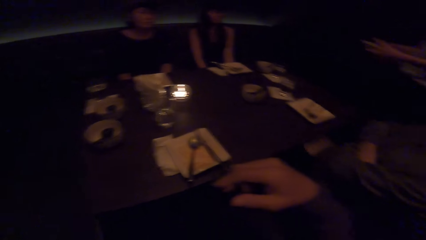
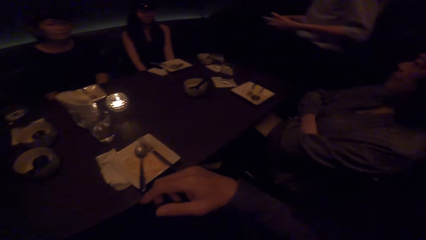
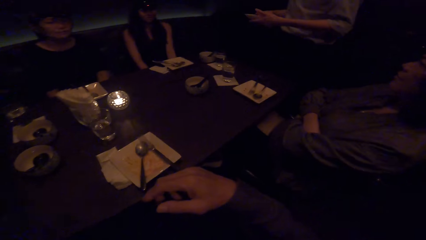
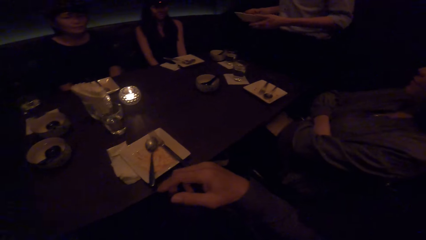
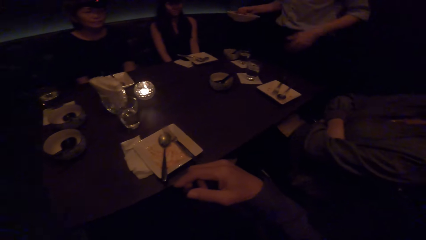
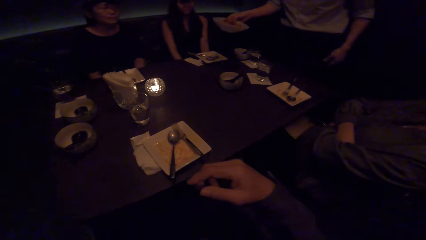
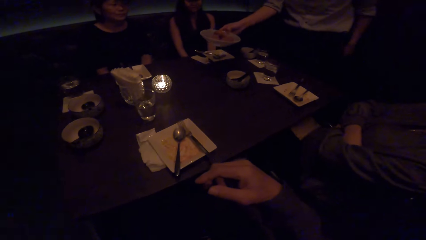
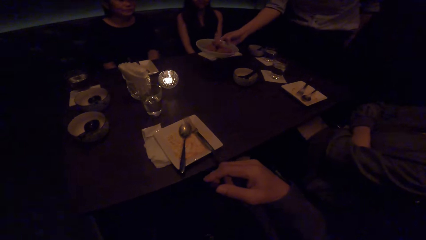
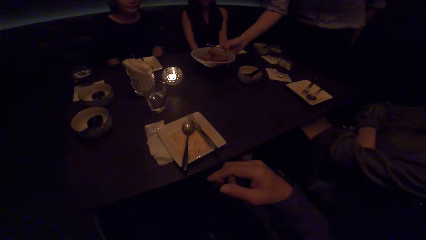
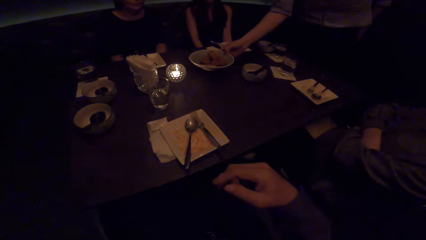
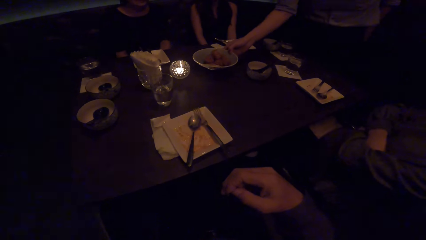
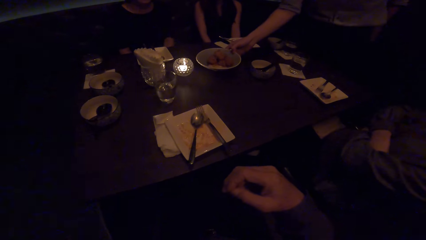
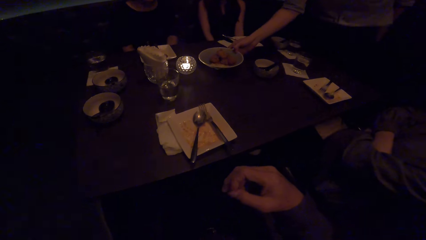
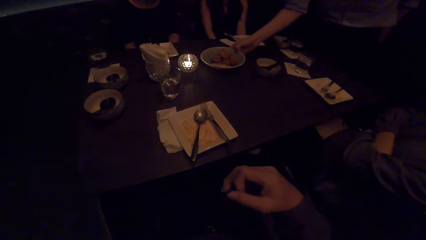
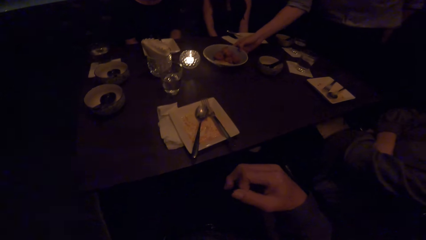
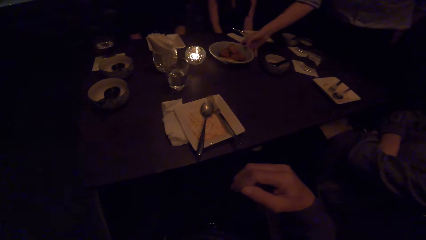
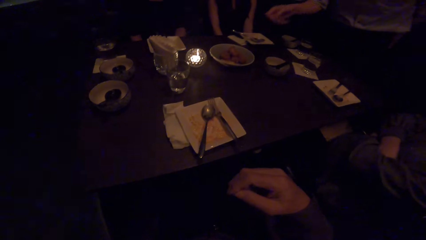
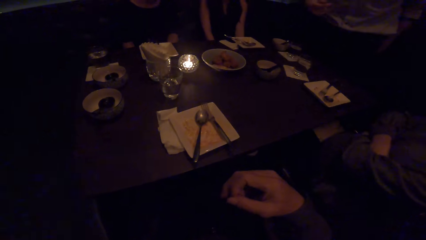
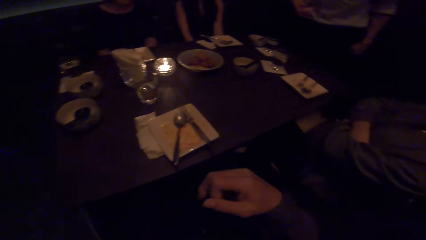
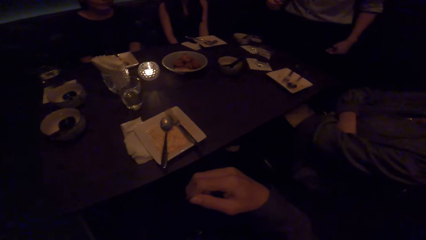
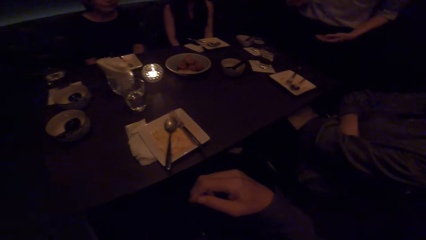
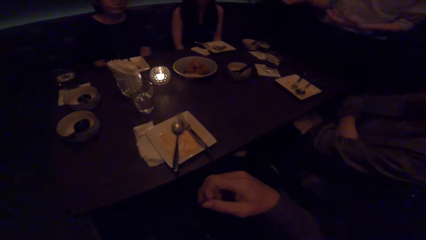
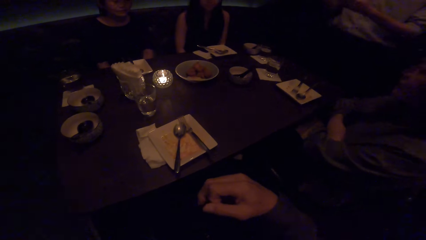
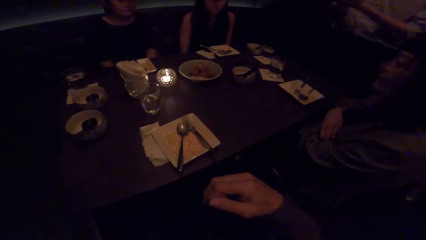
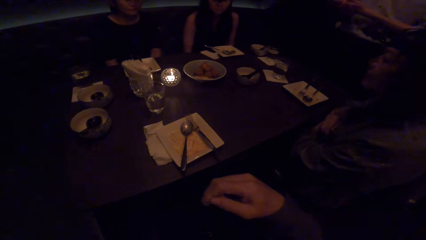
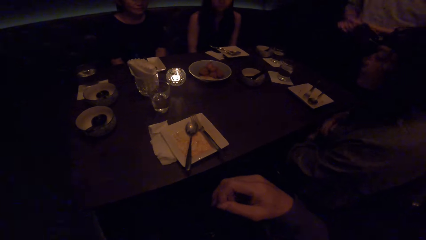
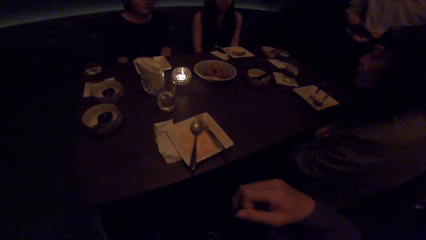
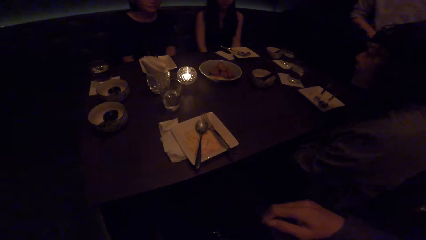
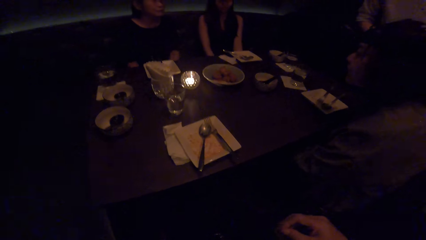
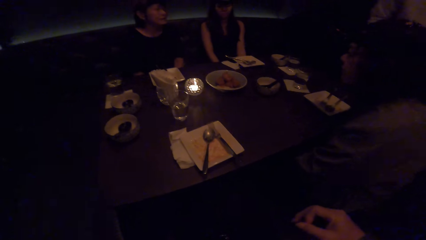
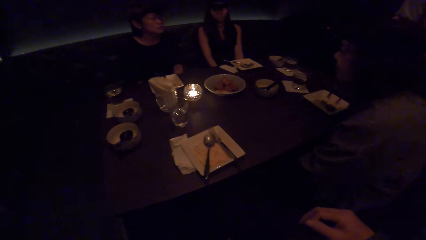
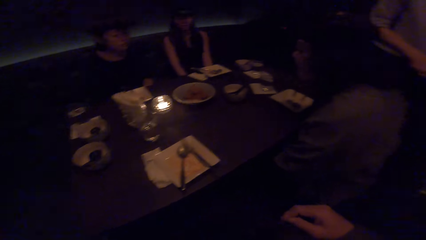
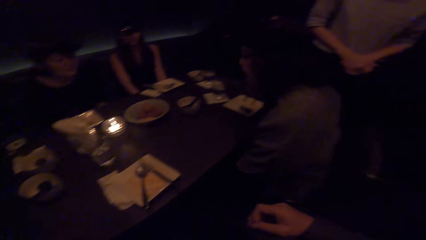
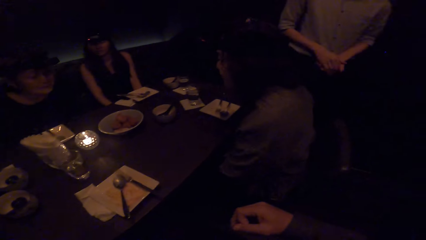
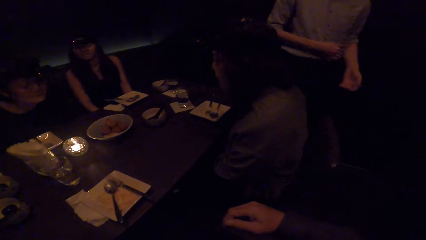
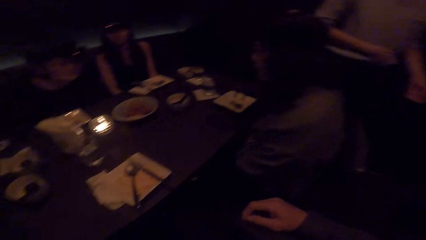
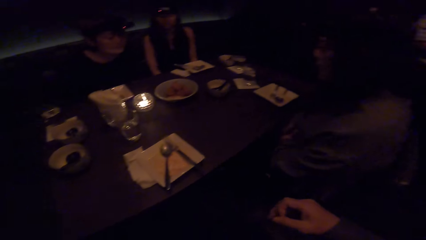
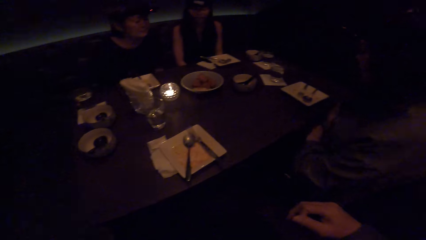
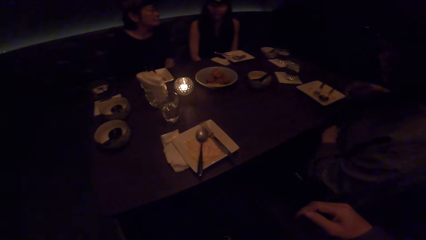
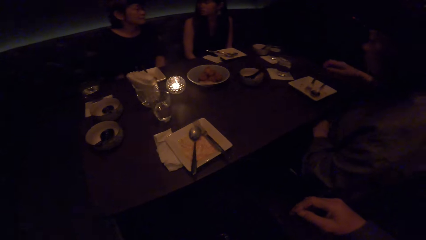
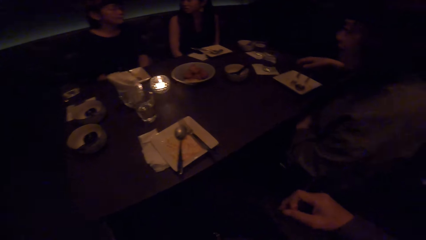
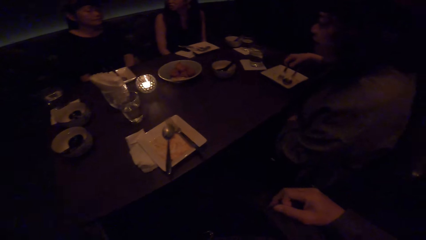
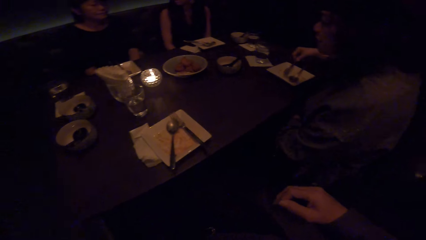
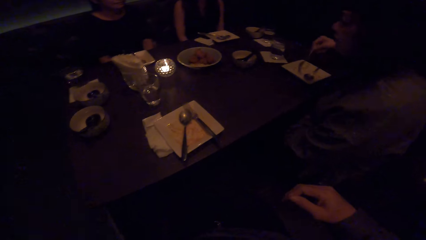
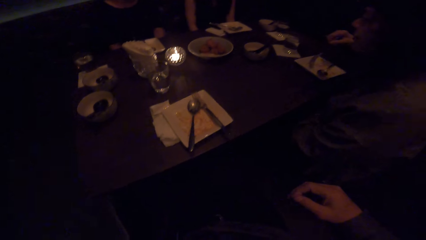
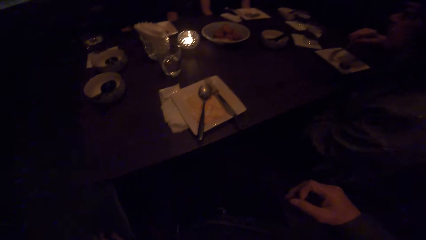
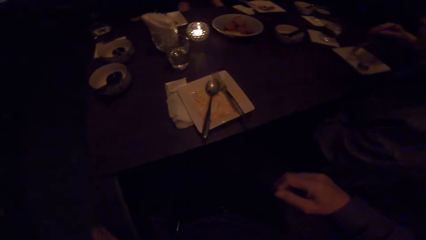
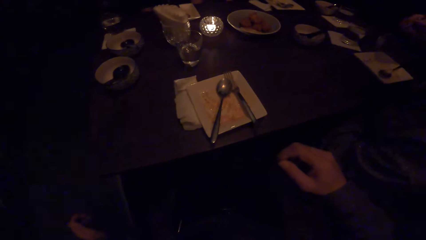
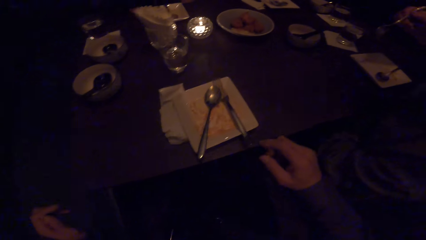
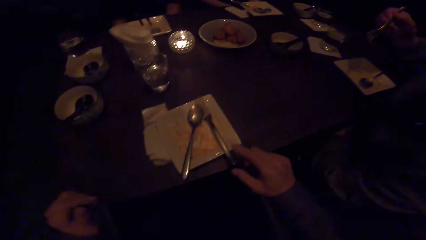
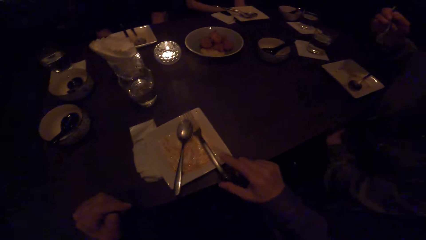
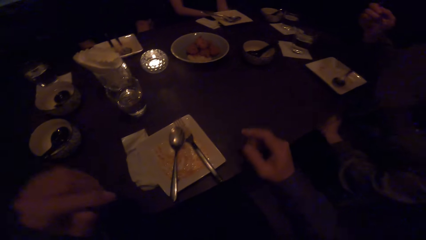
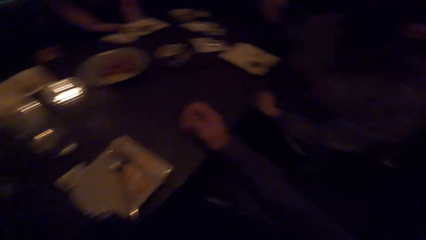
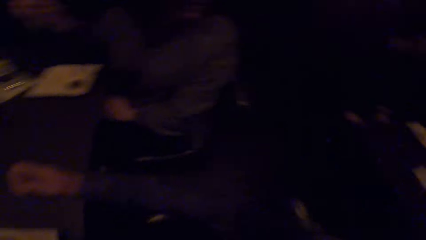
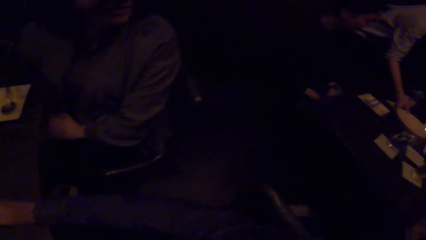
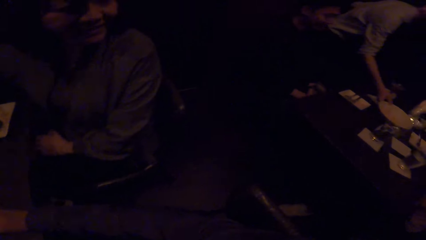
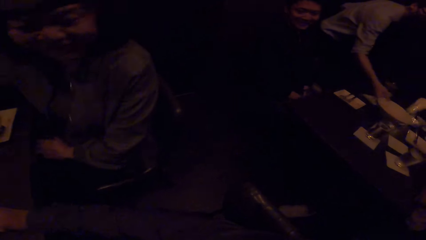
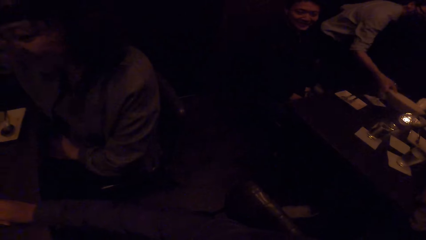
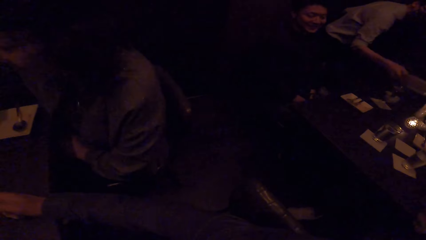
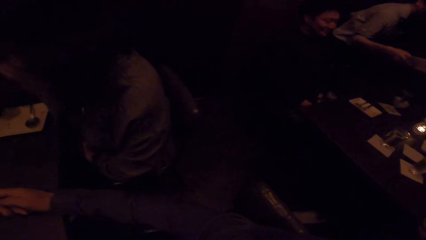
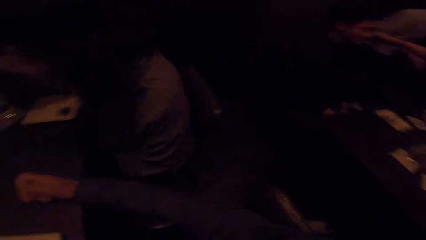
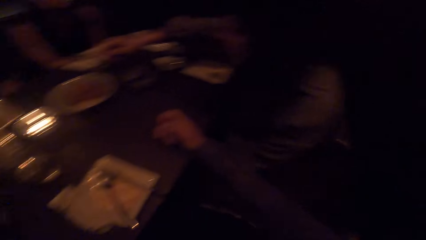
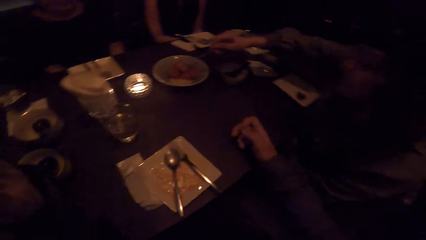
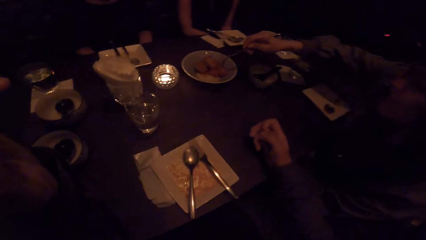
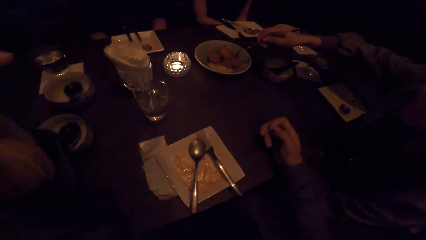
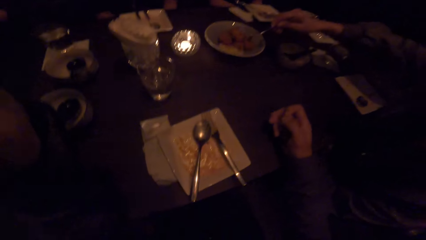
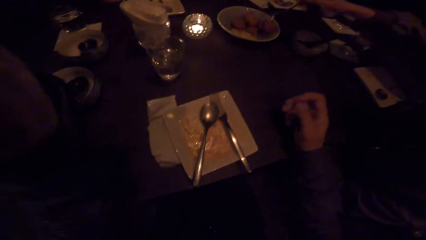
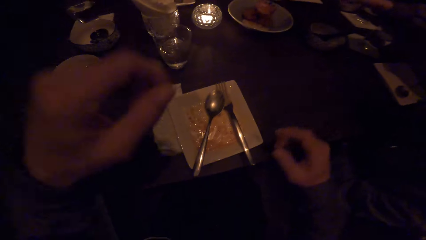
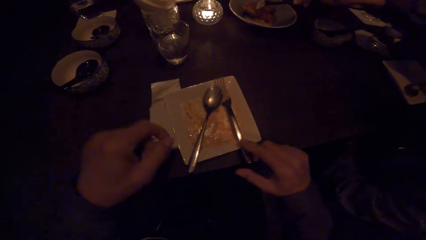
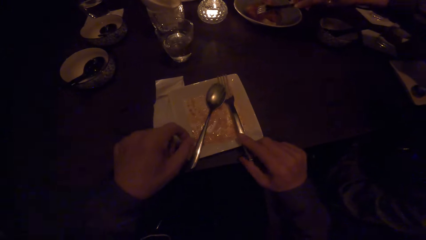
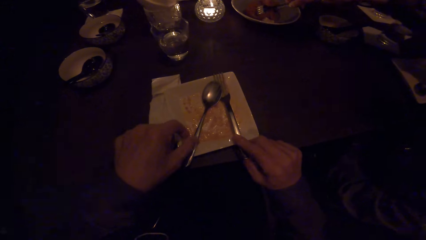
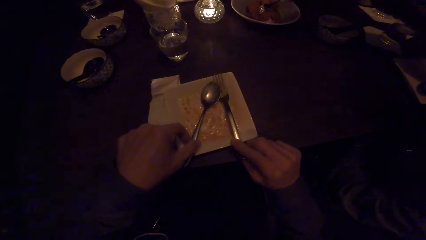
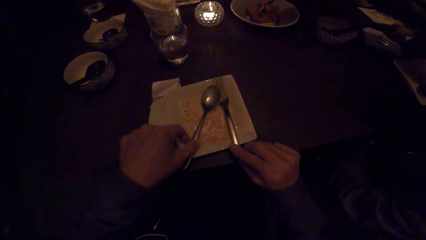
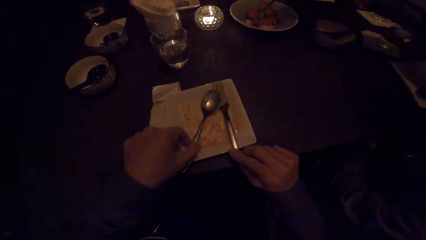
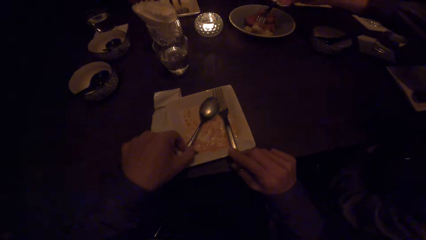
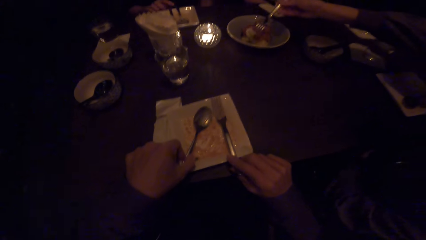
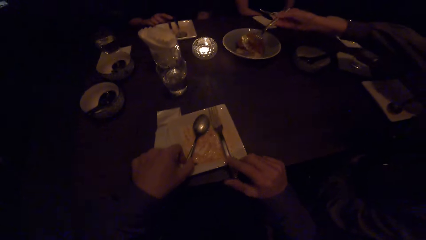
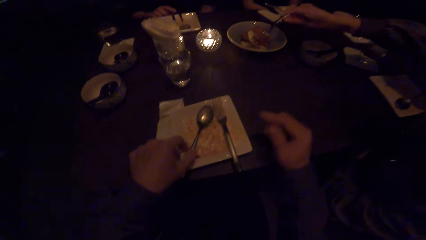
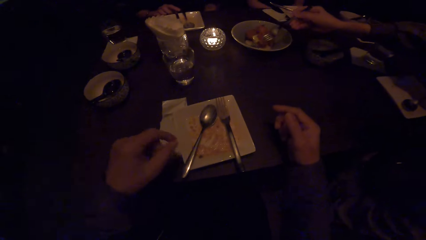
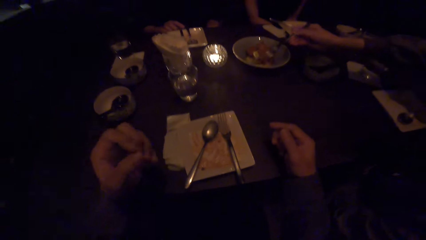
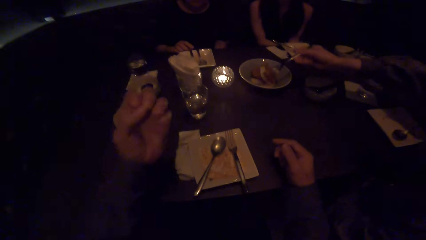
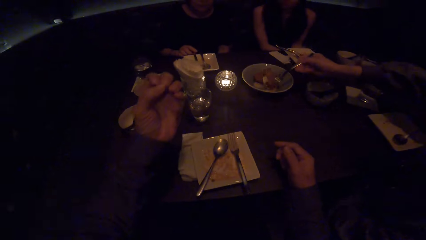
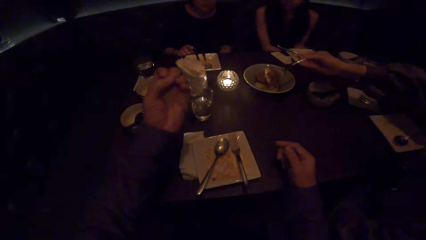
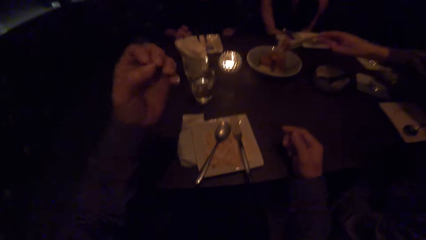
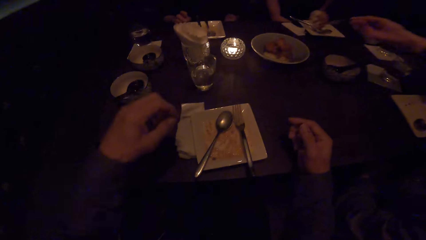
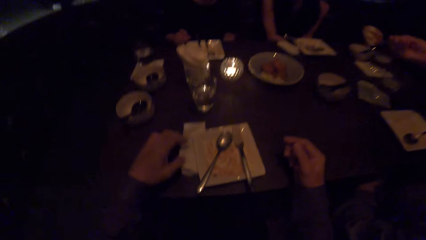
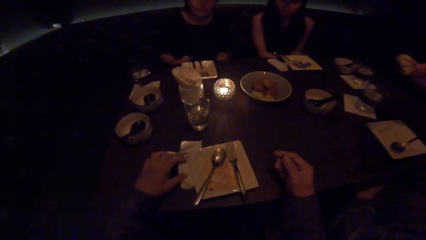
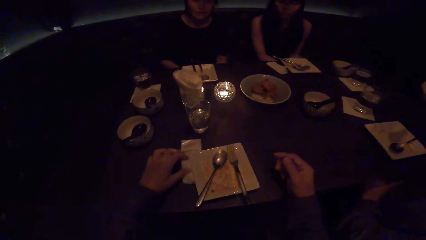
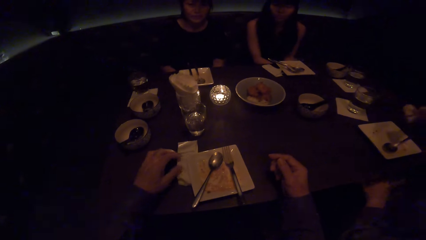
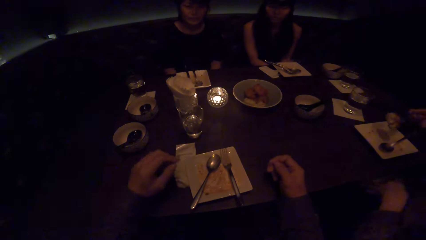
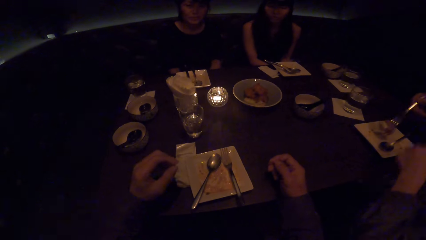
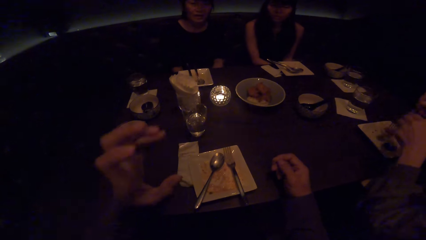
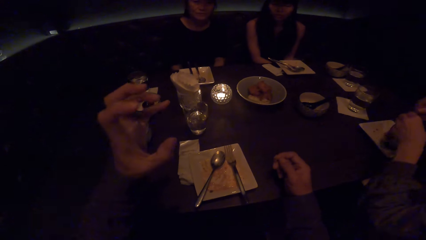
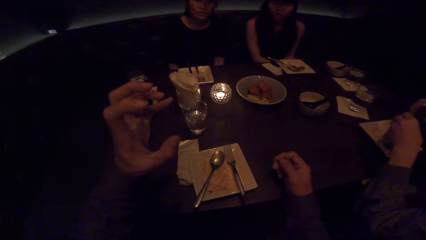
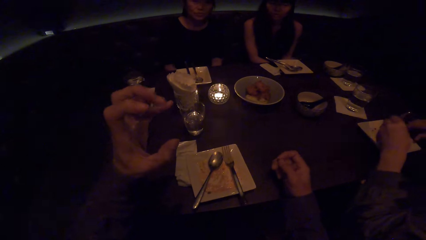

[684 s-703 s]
A waiter drops a bowl of food on the table with his right hand. A woman picks up a fork from a plate with her right hand. The camera wearer touches a fork with his right hand. He looks behind. The waiter picks up a plate on a table behind the camera wearer. The woman picks up food with the fork. The camera wearer picks up a spoon from the plate with his right hand. He holds the fork, holds the spoon and picks up the fork from the plate with his left hand. He rests his right hand on the table, moves his left hand and moves the serviette with his left hand. The woman drops the food on her plate.
